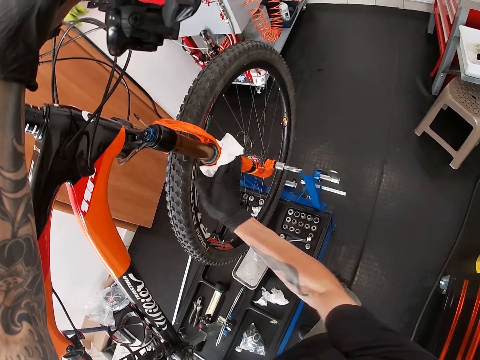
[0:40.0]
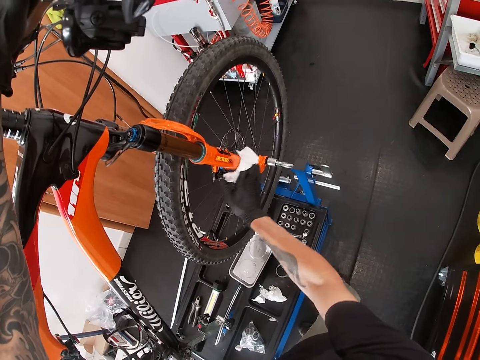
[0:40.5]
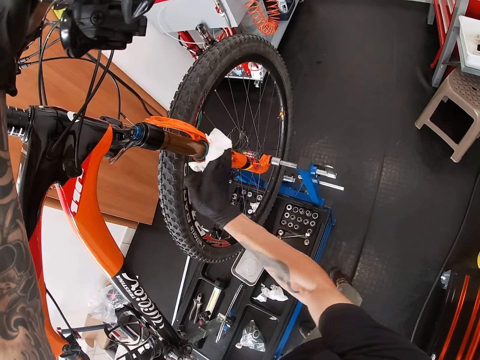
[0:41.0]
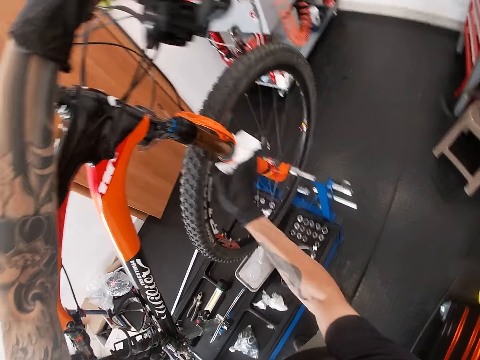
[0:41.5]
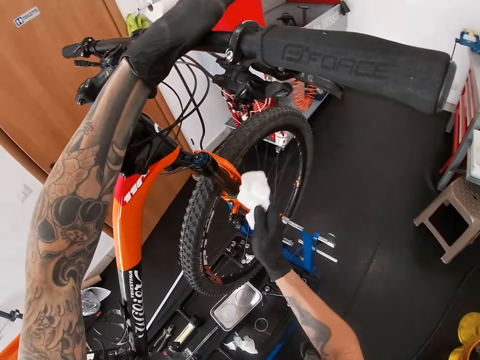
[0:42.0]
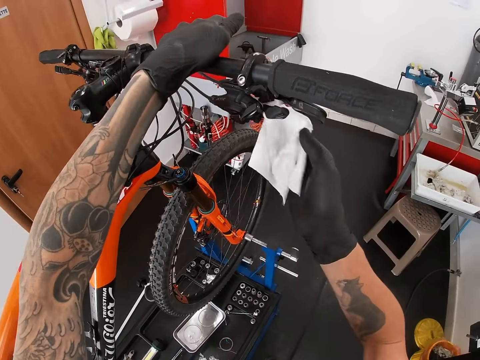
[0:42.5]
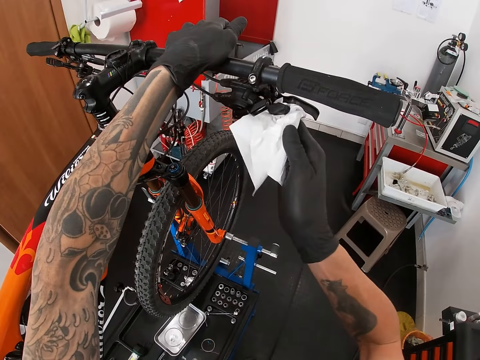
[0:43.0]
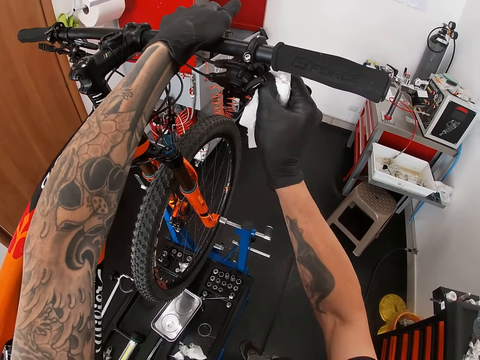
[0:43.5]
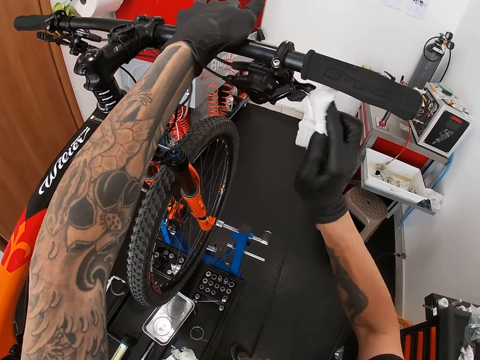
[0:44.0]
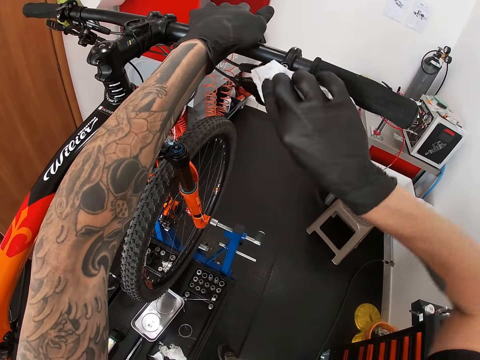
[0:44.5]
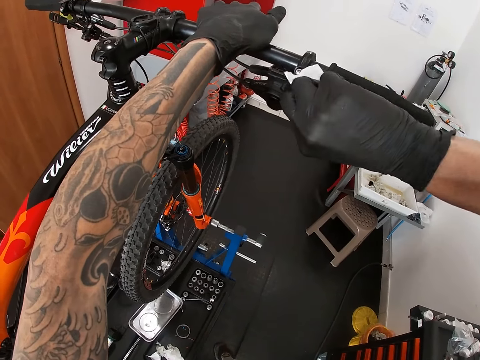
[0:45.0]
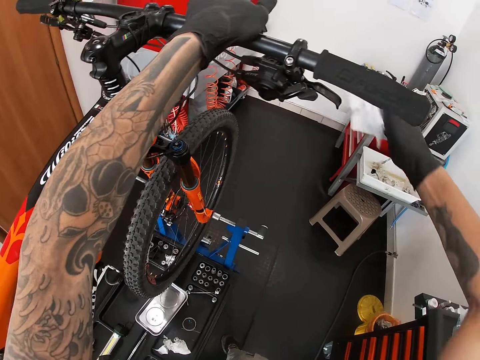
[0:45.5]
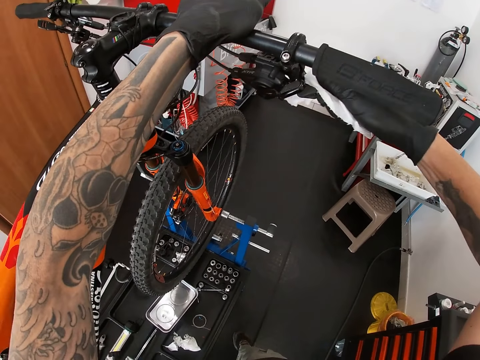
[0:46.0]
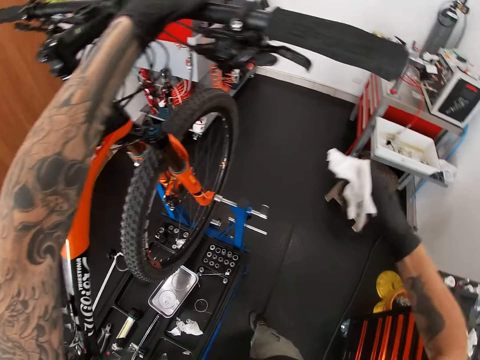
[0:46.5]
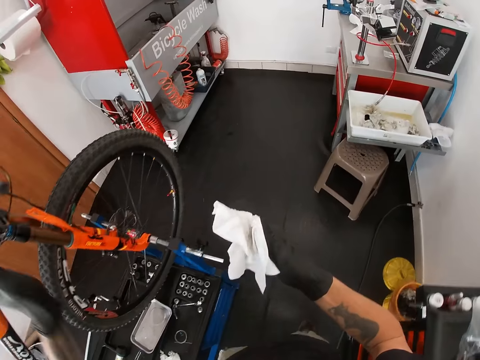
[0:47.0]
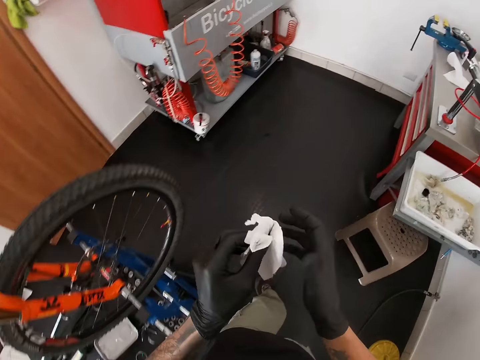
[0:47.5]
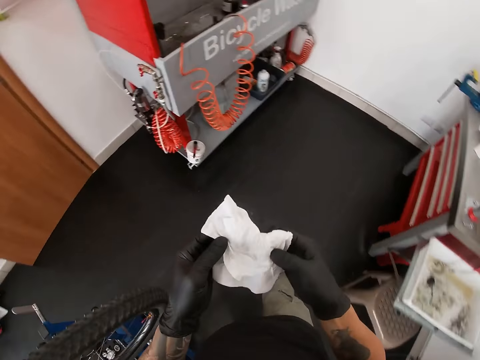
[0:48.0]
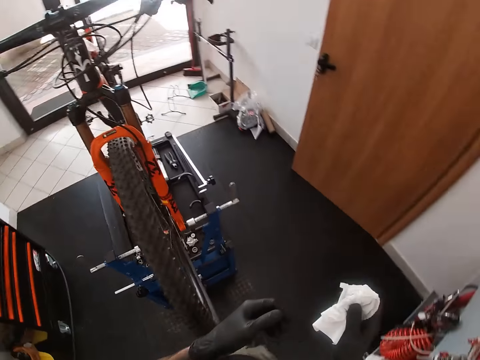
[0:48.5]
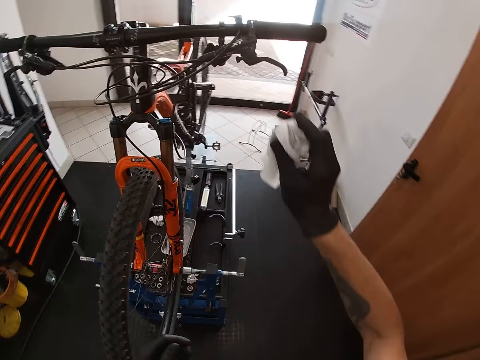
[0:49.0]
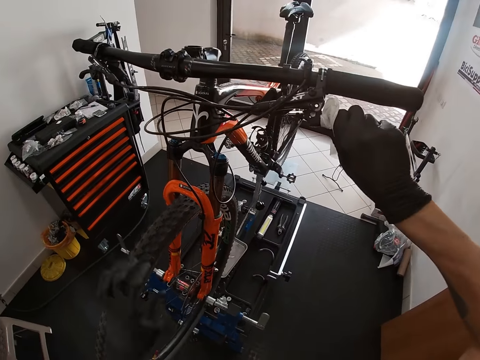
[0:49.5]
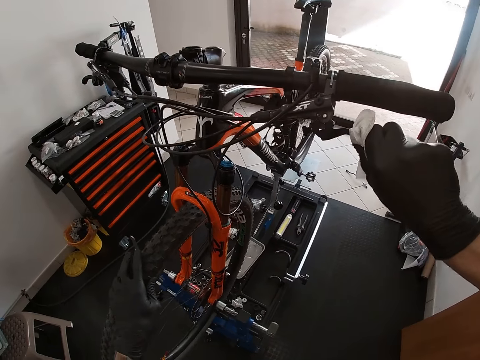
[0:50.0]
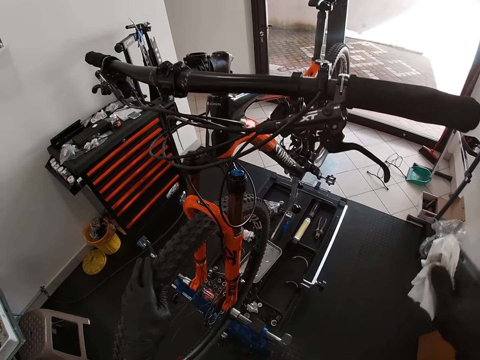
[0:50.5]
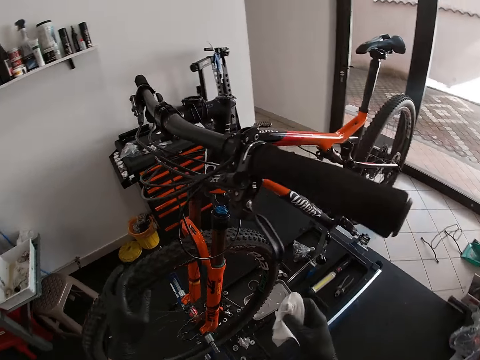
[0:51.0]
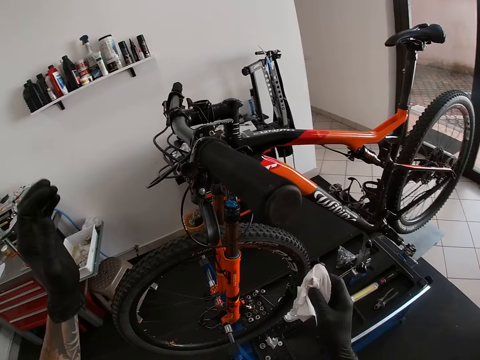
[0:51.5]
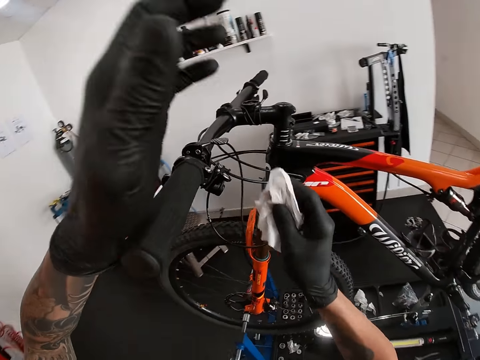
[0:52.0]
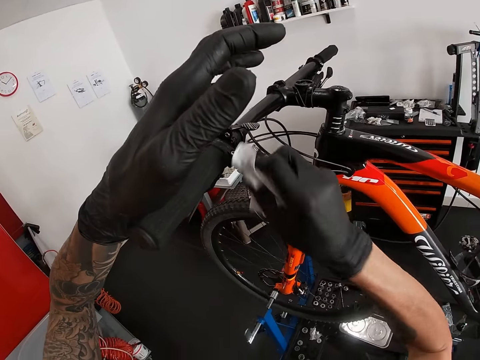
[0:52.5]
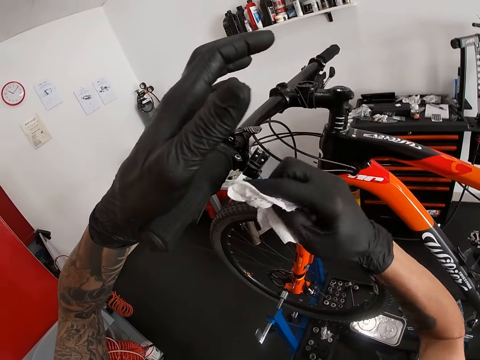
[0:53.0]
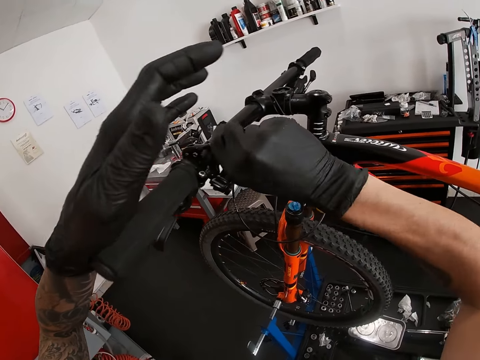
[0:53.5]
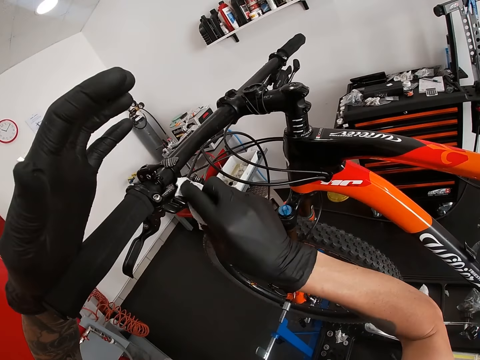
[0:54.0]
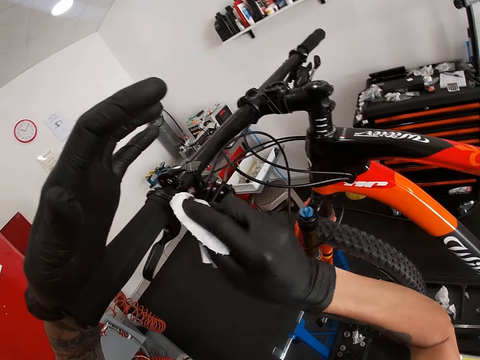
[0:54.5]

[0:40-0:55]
The camera wearer wipes the right shifter of the bicycle with the napkin in his right hand. He holds the napkin with both hands. He moves around. He wipes the left shifter of the bicycle with the napkin in his right hand. He places his left hand on the handlebar of the bicycle.

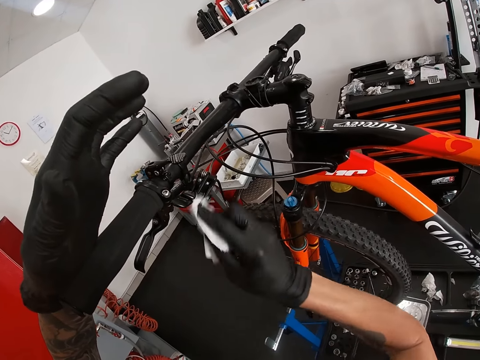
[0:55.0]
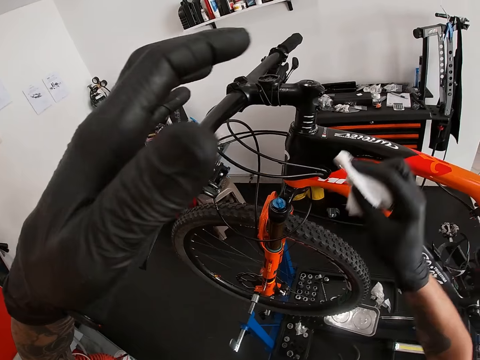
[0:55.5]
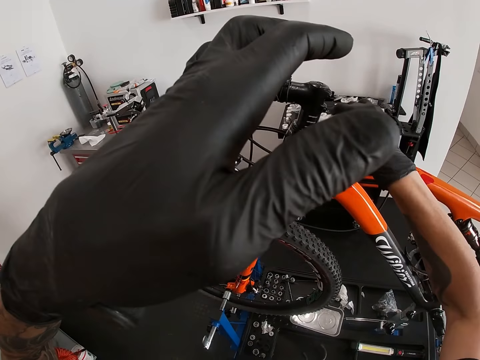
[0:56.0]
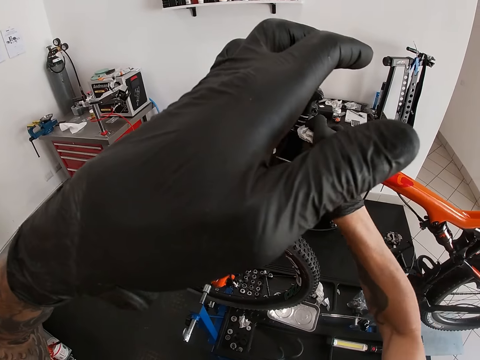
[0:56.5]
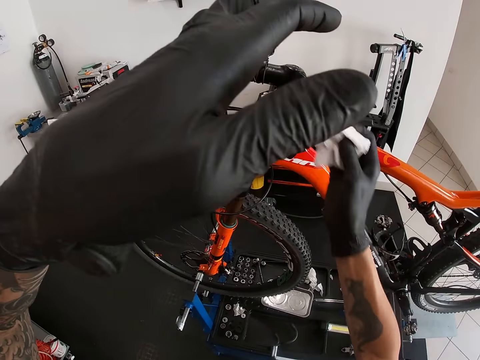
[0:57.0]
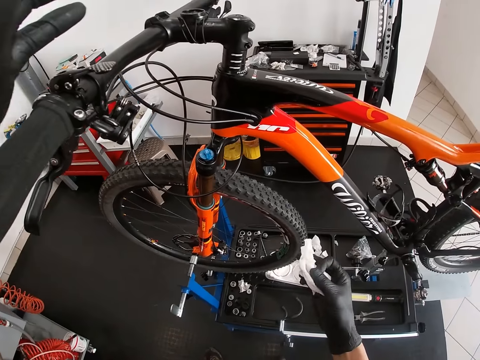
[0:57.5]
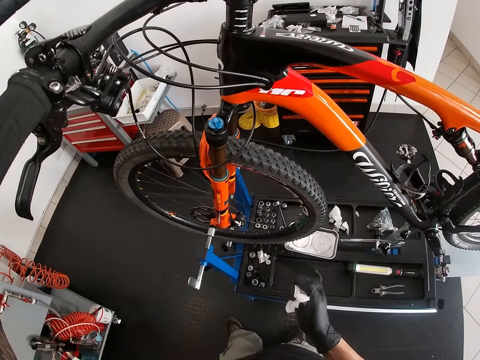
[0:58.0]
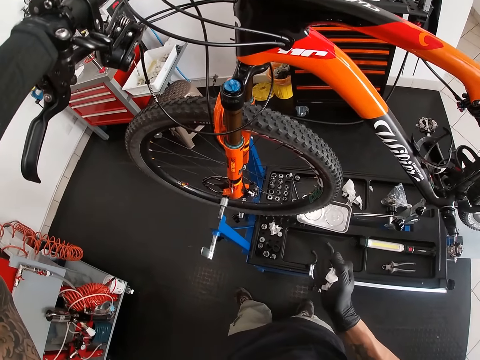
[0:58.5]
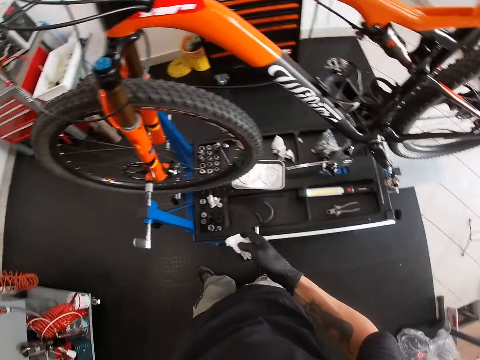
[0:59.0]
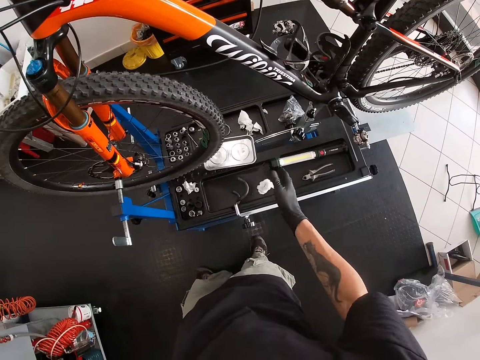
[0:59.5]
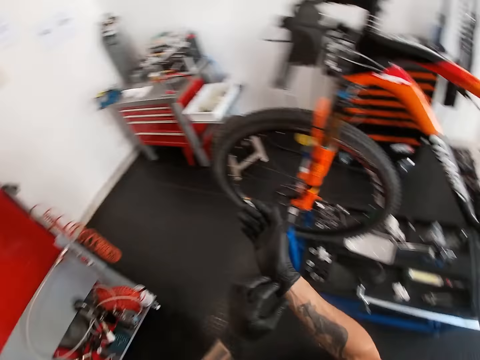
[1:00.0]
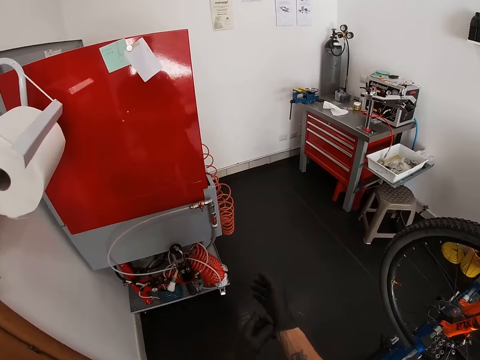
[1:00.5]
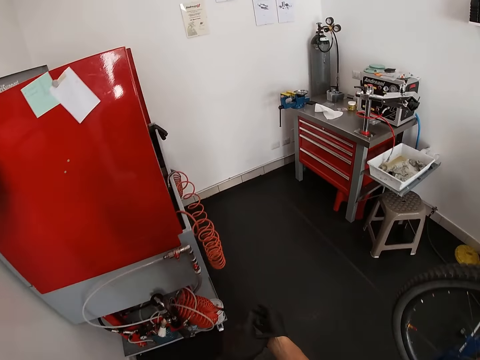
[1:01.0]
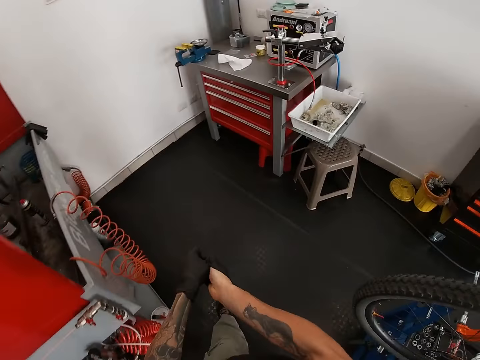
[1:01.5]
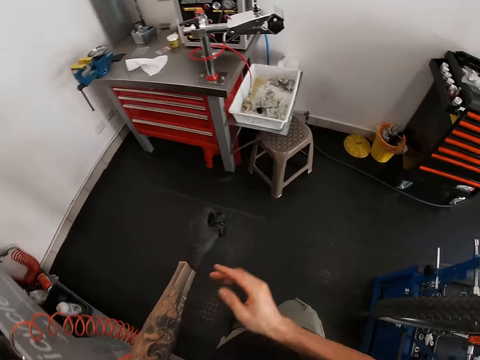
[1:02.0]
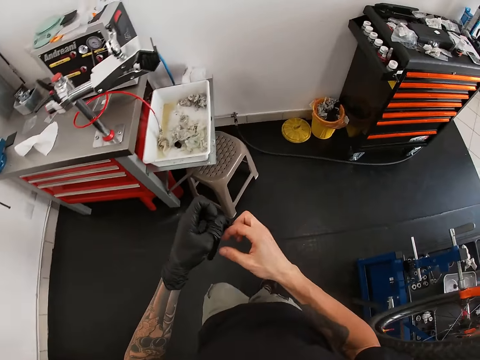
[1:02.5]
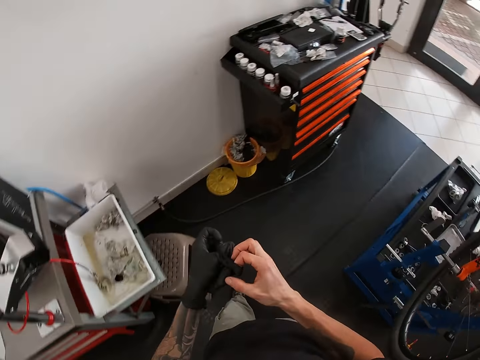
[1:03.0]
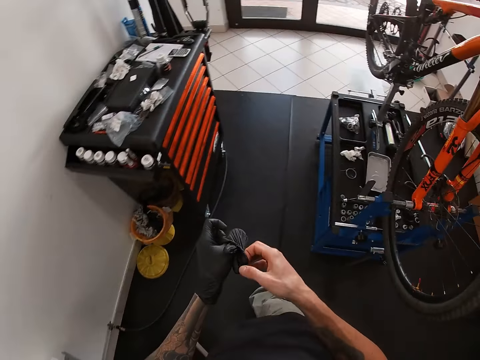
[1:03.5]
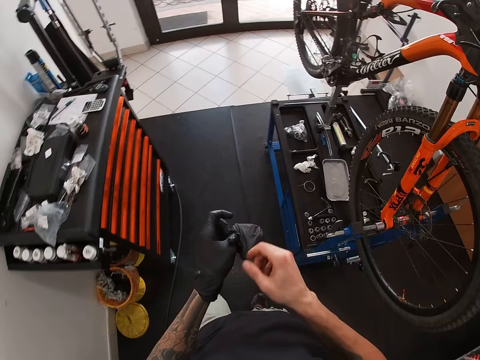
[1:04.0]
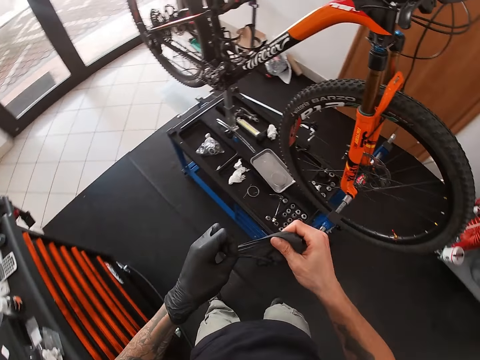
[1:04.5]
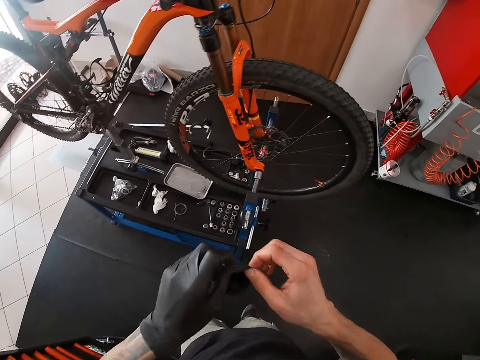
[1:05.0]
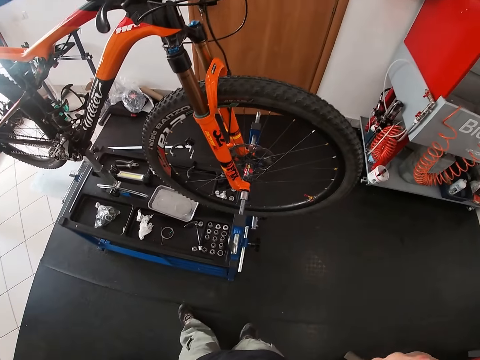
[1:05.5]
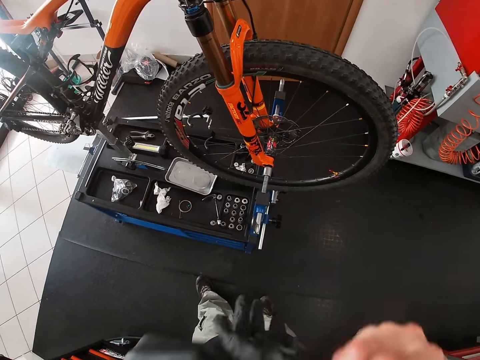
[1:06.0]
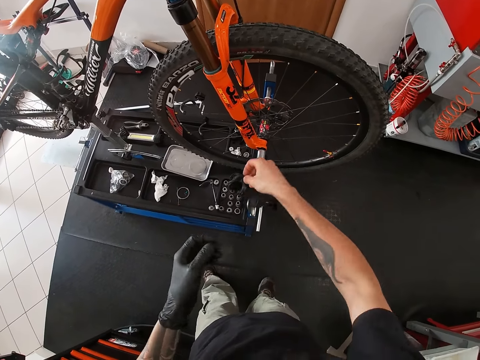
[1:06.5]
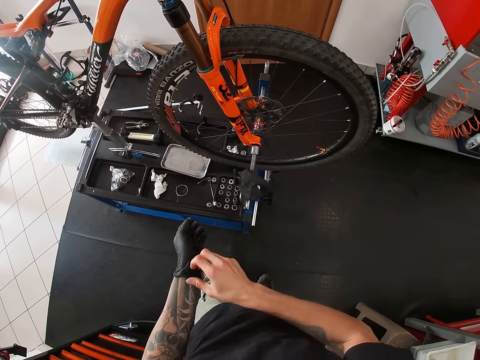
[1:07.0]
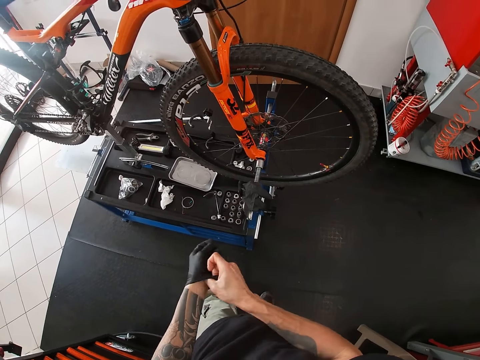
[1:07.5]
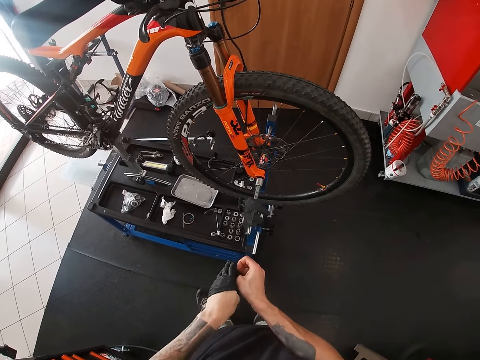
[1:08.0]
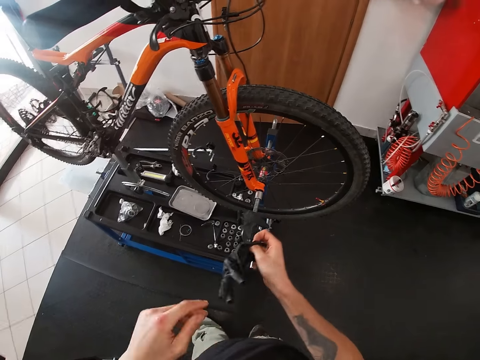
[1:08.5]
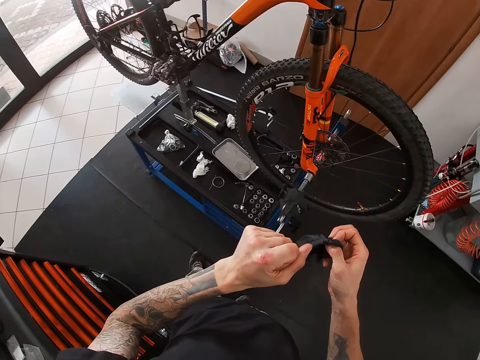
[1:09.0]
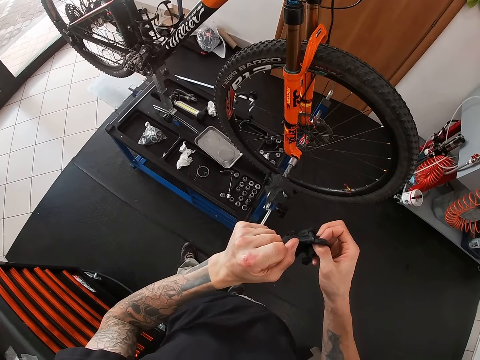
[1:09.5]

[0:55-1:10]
The camera wearer wipes the headset of the bicycle with the napkin in his right hand. He presses the wipe. He drops the napkin in his right hand into a tool box on the work stand. He takes off a glove from his right hand with his left hand. He moves around. He holds the glove with both hands. He blows into the glove in both hands. He places the glove in his right hand on an iron tube. He takes off the glove from his left hand with his right hand.
